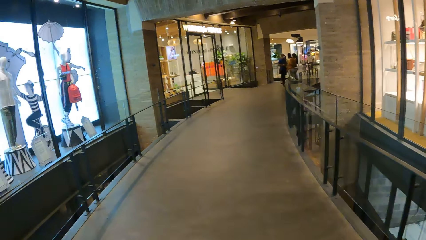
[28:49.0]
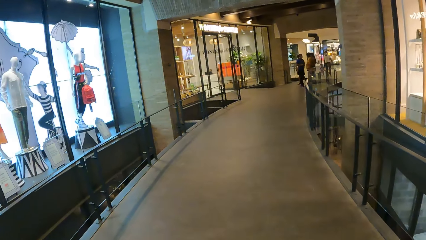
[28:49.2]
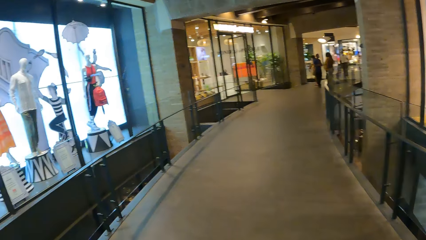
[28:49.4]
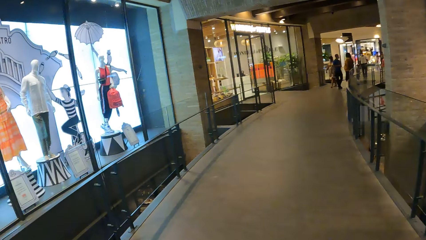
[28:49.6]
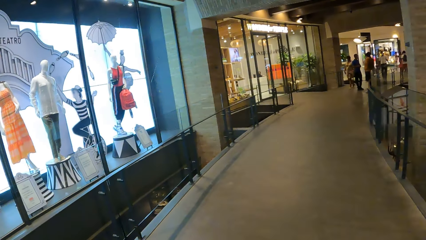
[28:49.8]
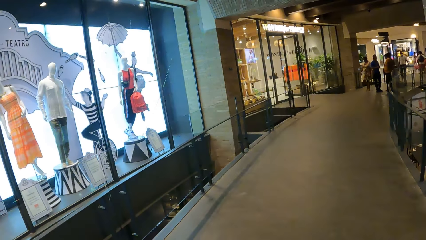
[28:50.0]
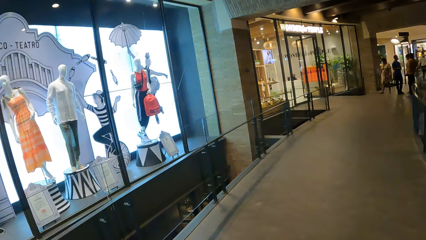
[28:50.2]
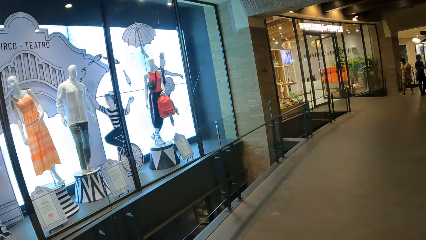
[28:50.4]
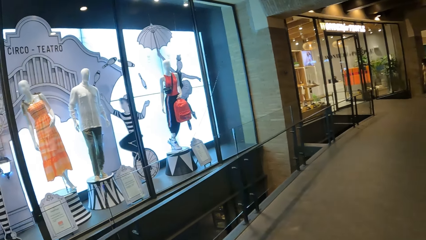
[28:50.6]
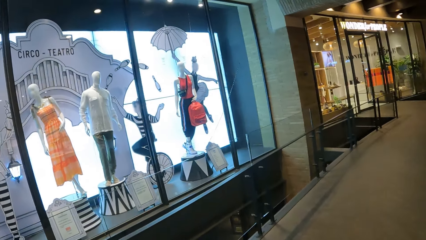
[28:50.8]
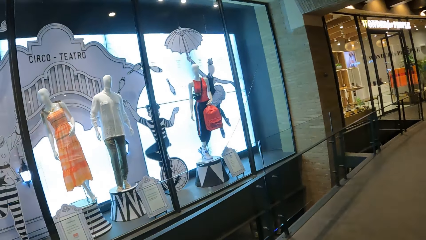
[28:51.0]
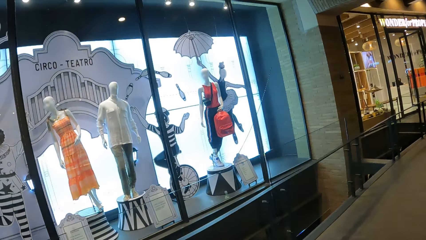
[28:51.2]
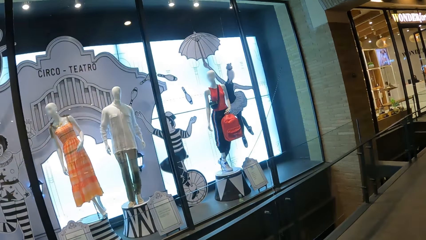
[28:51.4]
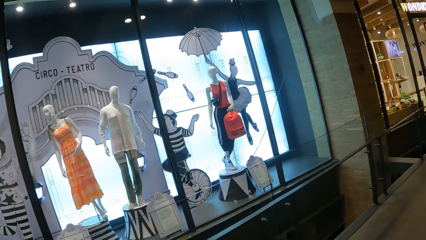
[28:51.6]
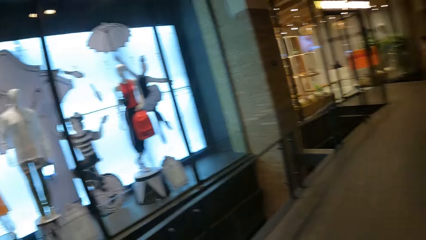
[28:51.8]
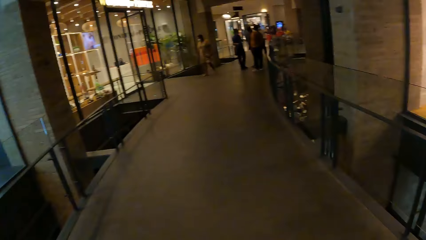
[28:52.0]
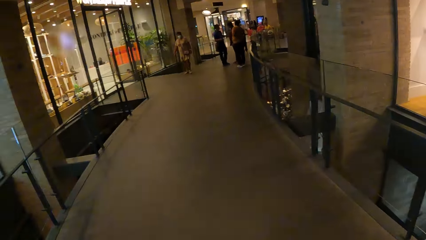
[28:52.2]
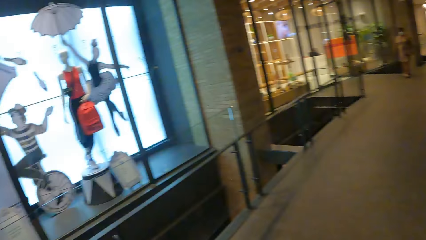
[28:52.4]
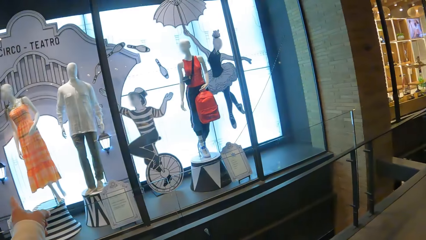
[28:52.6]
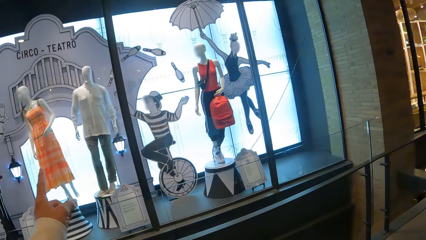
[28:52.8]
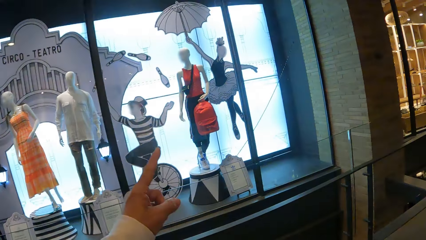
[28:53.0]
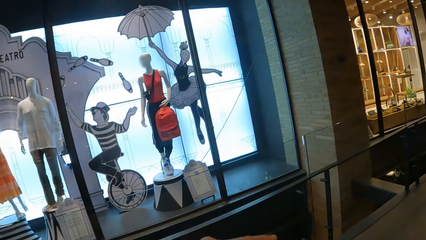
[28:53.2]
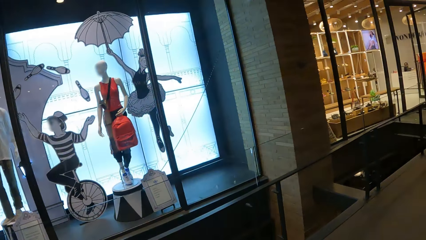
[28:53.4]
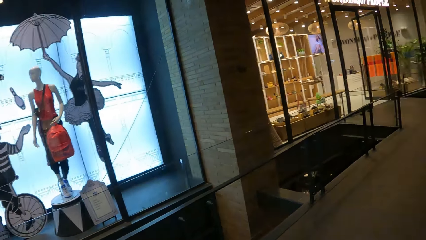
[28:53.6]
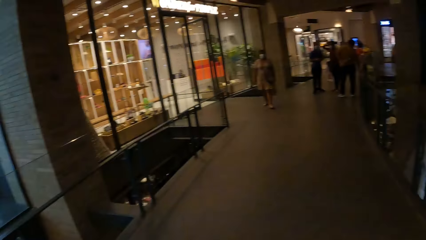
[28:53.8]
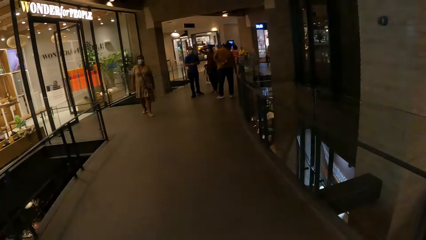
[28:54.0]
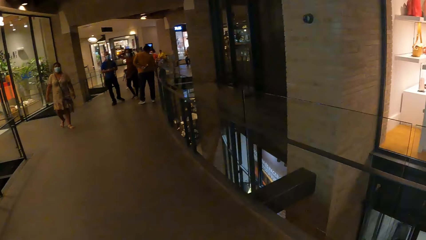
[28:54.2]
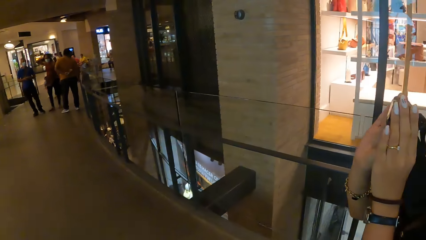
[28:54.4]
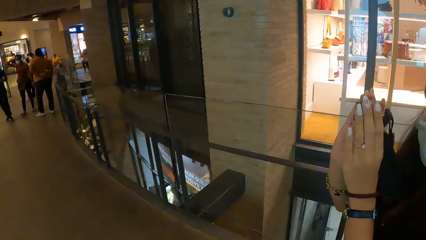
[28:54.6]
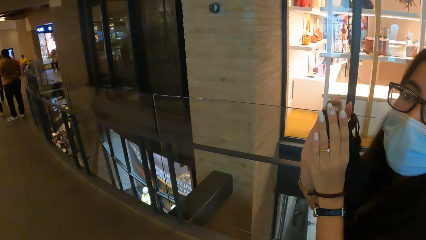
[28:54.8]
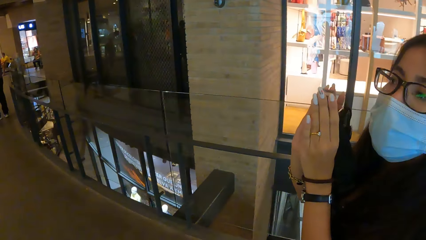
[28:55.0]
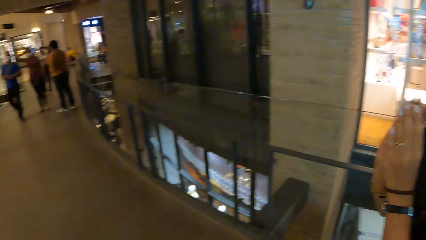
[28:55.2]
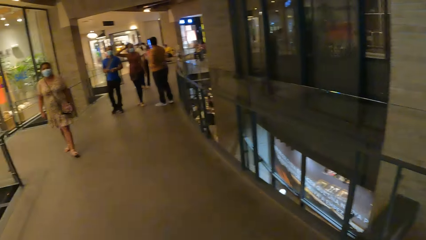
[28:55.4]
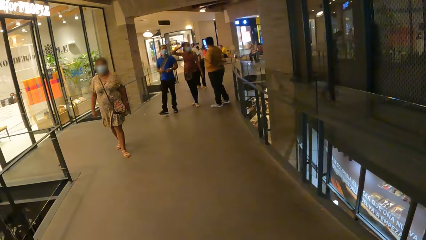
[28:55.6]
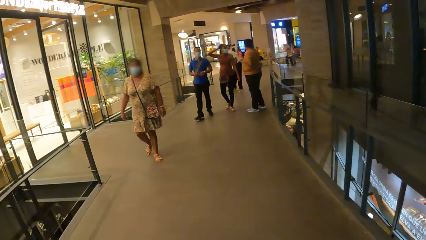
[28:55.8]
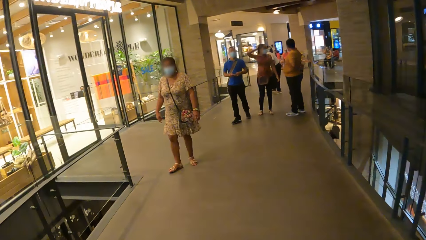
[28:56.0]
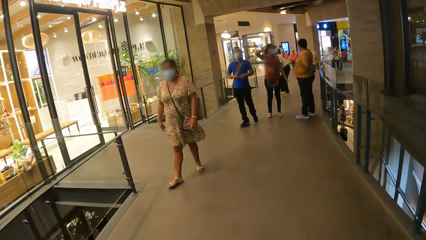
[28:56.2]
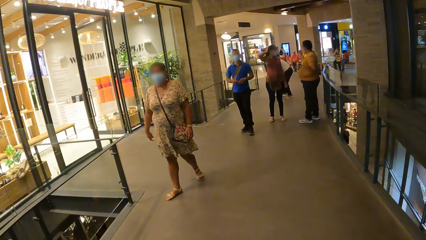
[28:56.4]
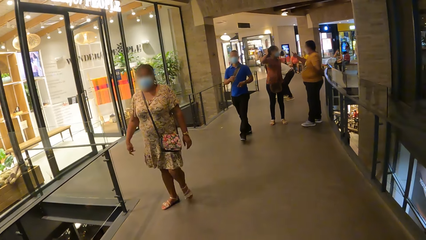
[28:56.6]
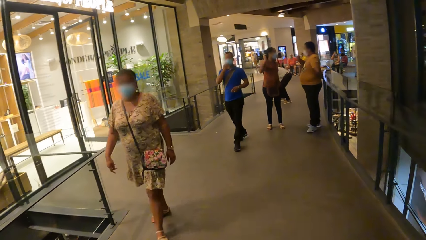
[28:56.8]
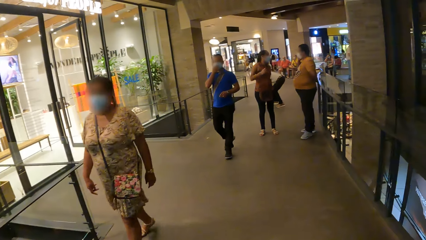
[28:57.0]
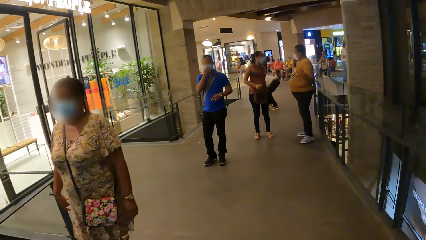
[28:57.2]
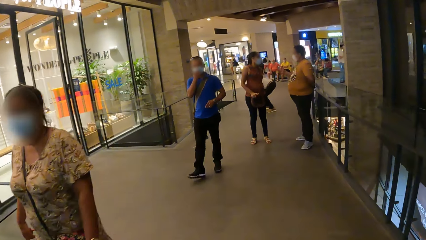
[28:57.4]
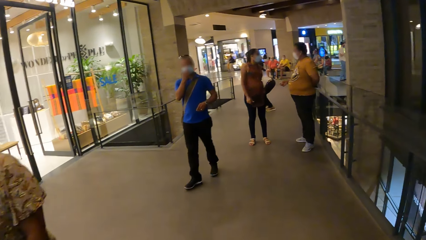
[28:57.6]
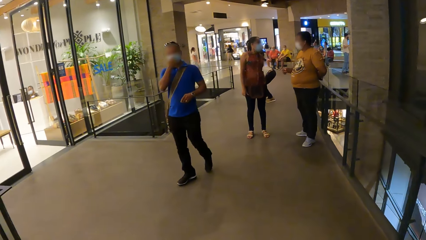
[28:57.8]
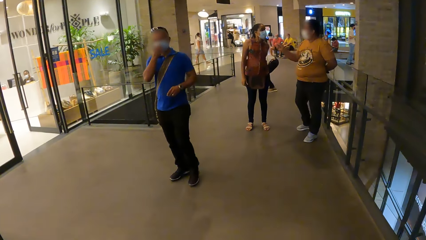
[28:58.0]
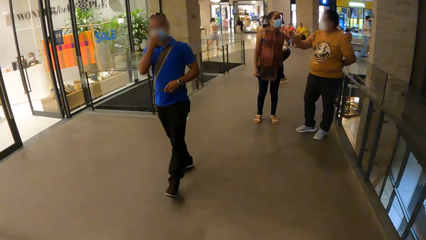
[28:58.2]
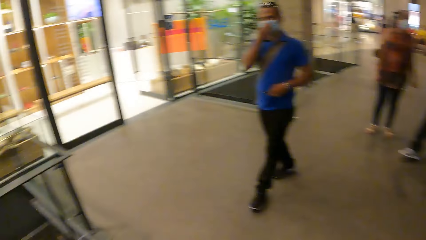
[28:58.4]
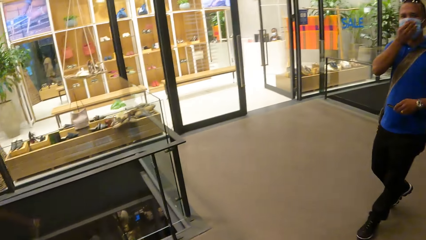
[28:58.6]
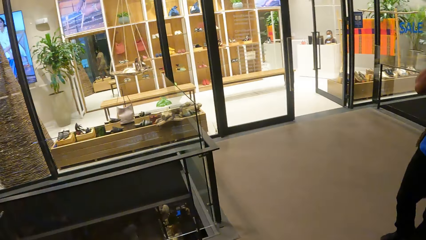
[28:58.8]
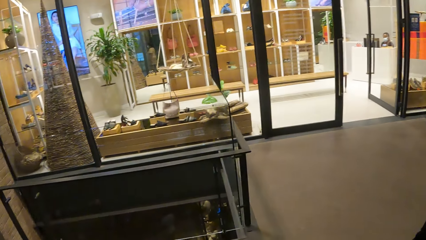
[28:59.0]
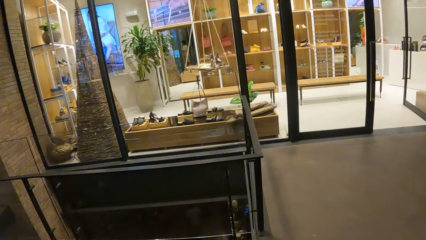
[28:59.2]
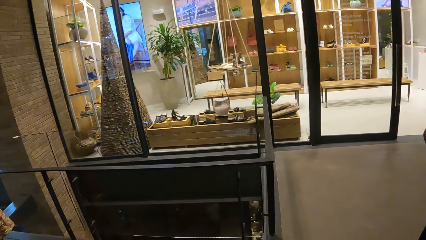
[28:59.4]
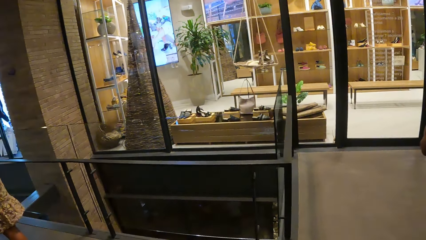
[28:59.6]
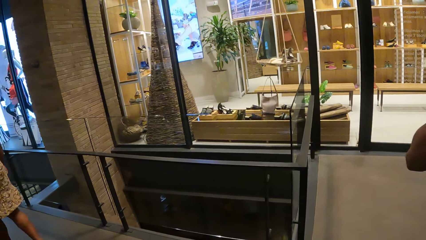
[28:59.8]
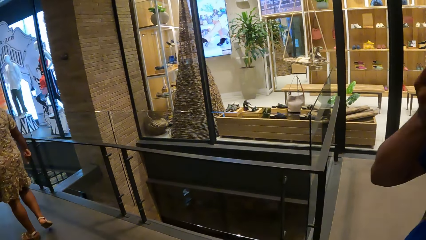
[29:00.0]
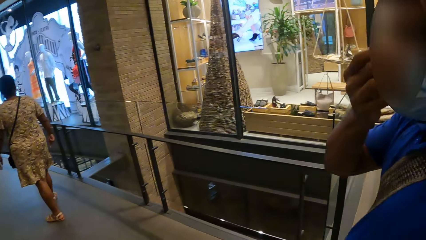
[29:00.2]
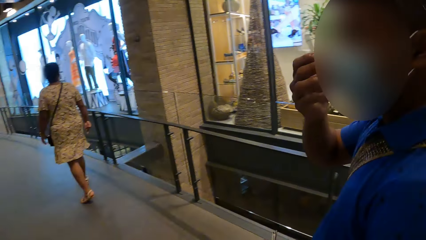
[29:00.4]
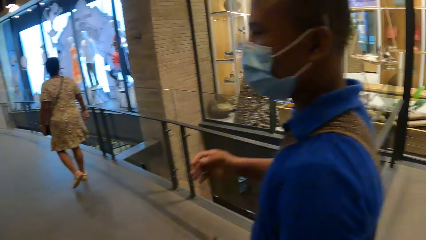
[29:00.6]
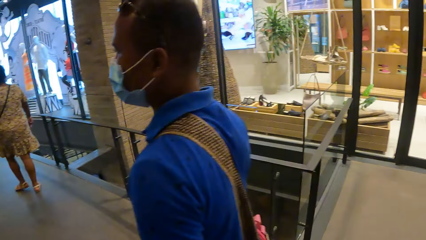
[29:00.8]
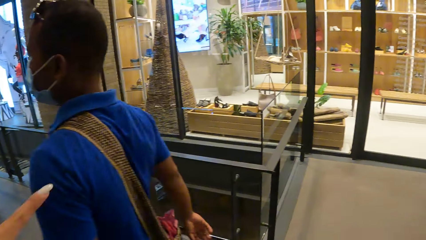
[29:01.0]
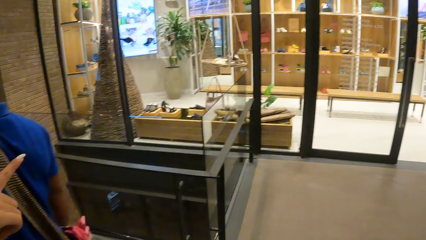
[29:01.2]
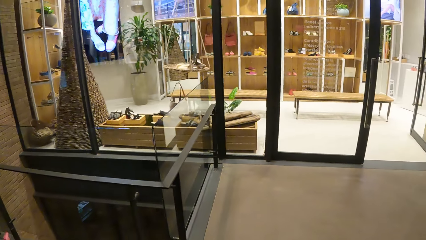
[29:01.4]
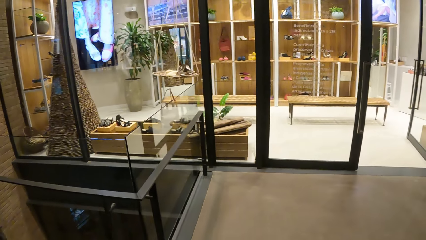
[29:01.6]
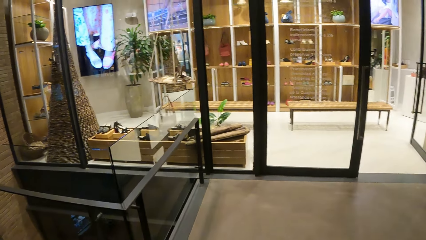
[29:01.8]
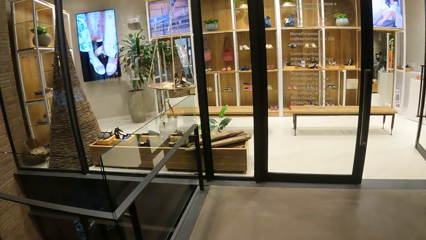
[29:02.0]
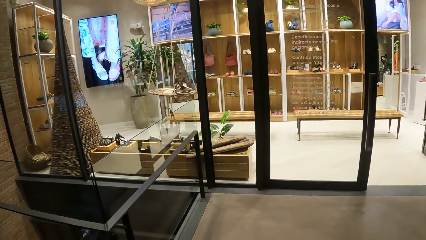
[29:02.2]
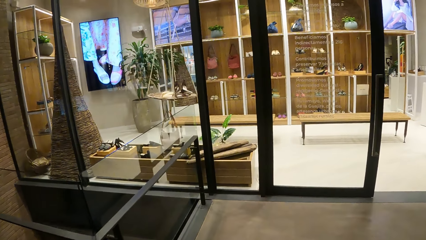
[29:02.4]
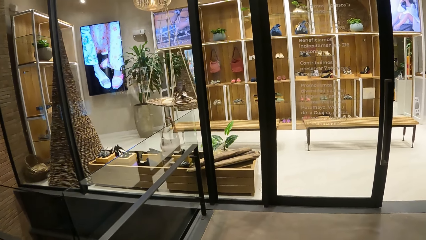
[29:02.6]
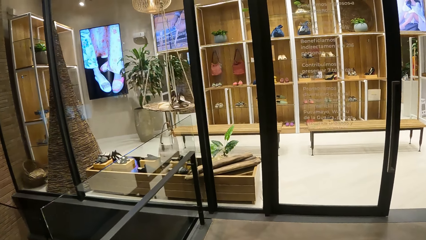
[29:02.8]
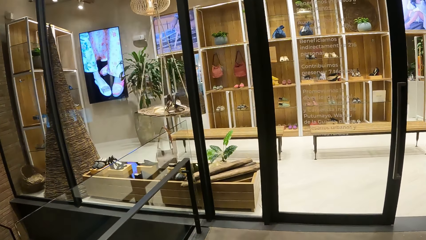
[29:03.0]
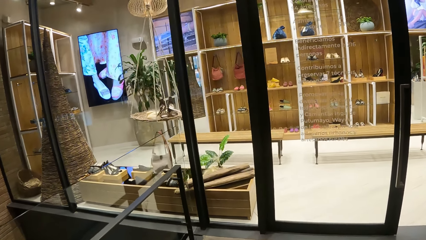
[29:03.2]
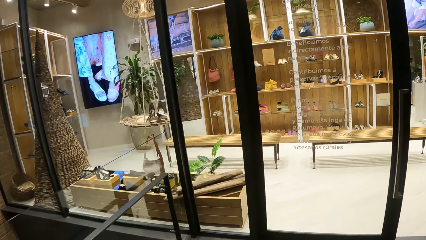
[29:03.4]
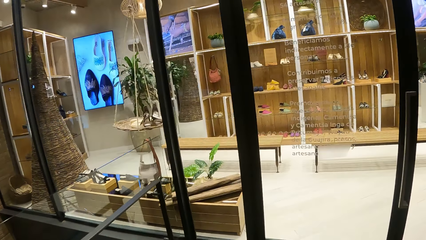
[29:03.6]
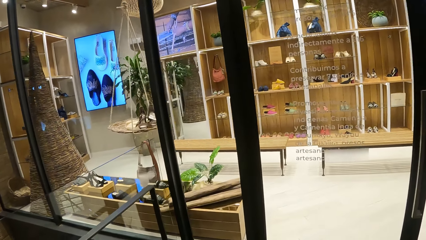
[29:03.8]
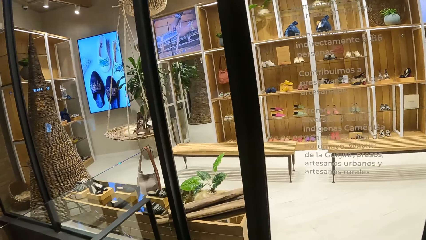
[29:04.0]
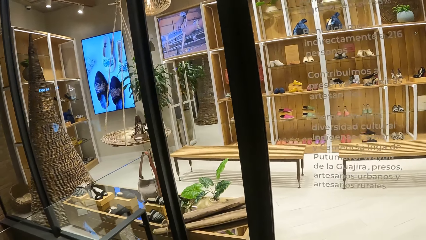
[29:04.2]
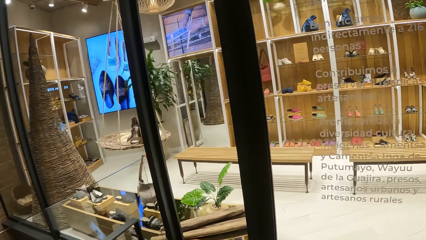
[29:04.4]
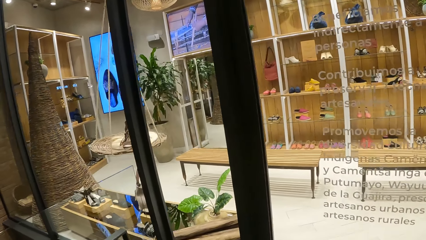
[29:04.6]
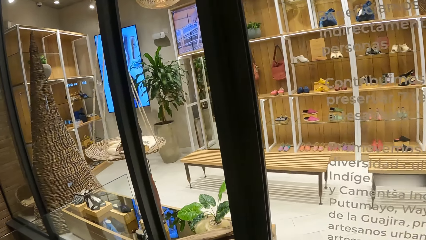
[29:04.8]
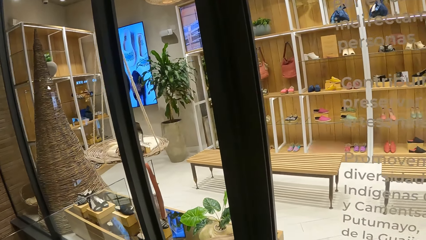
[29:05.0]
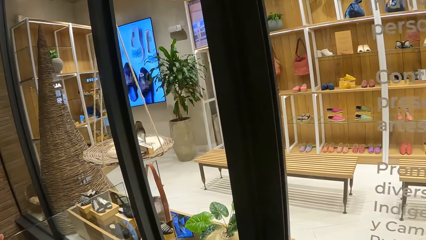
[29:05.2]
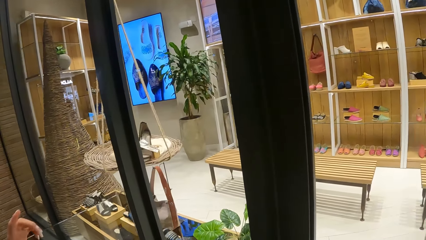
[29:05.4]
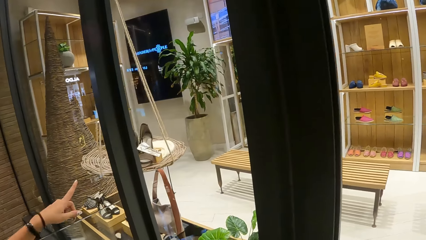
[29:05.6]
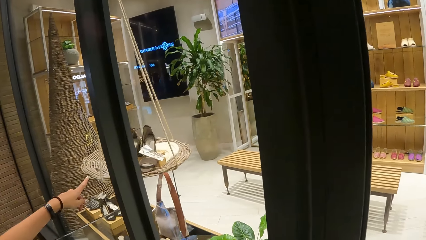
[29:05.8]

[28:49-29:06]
The camera wearer looks around. A woman holds hands together. The camera wearer walks around. The woman points out with her left hand. The camera wearer walks around.
